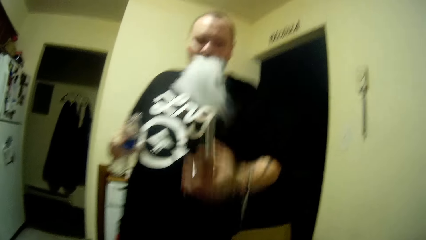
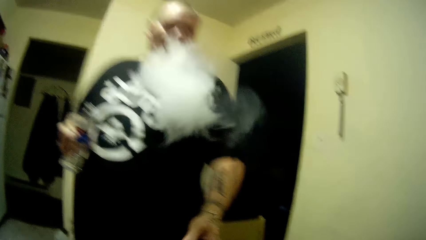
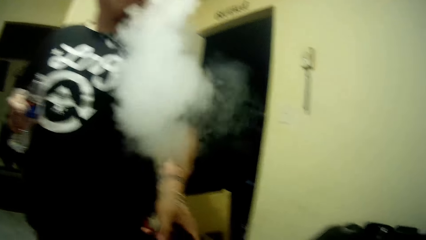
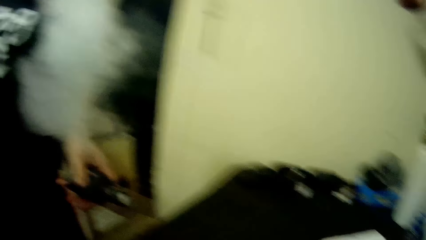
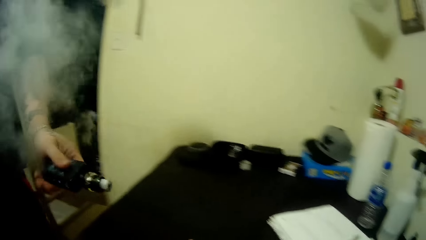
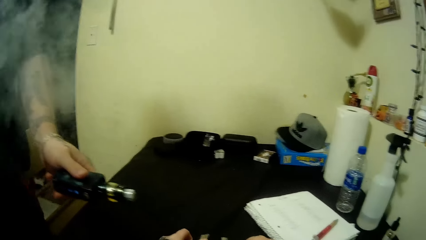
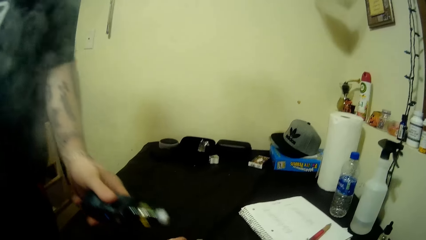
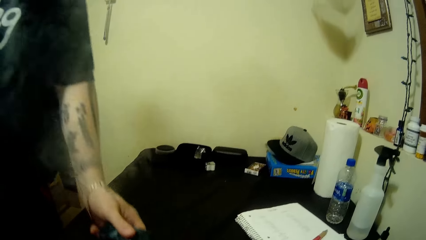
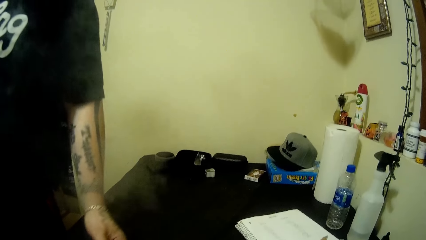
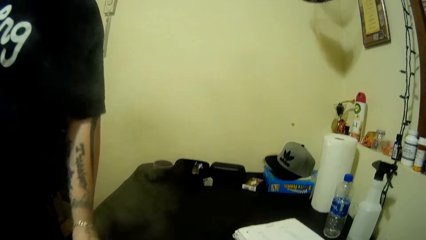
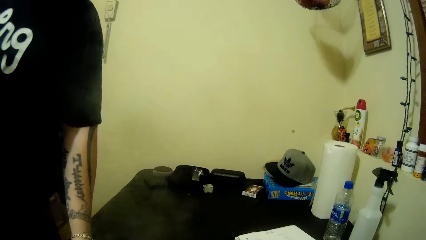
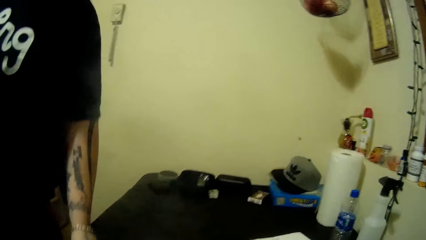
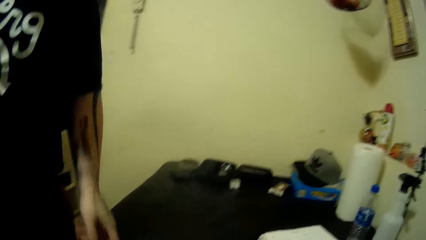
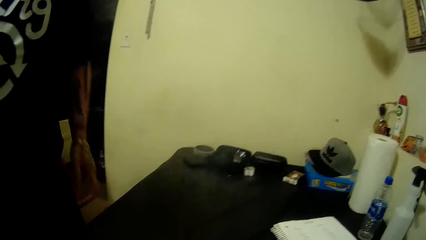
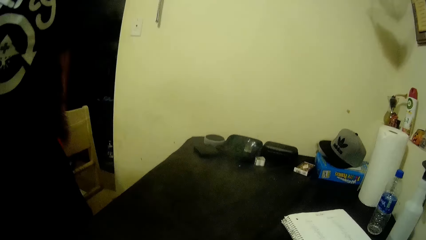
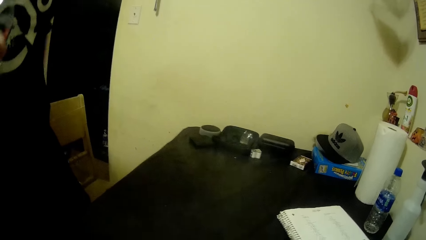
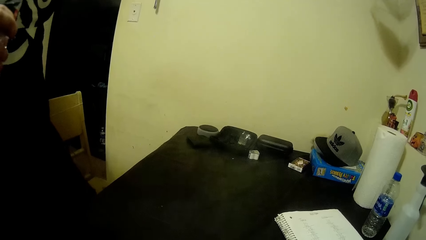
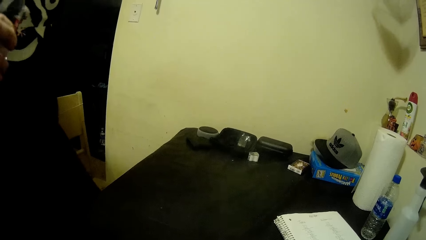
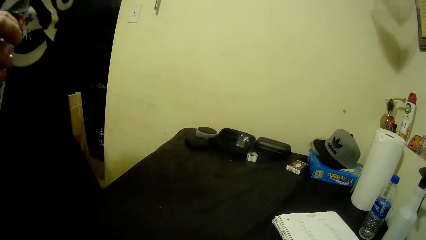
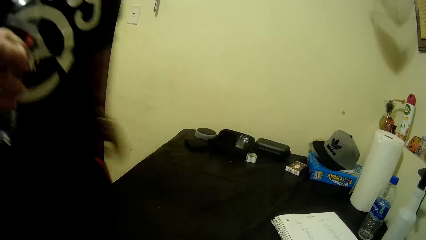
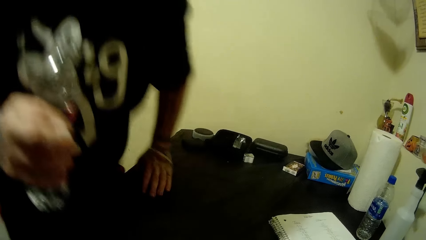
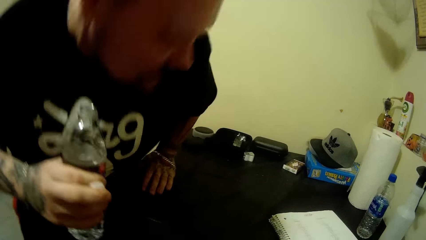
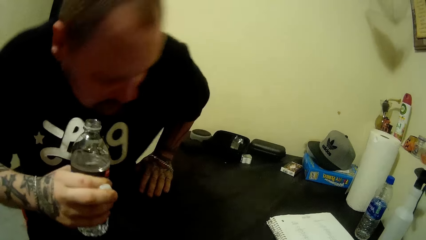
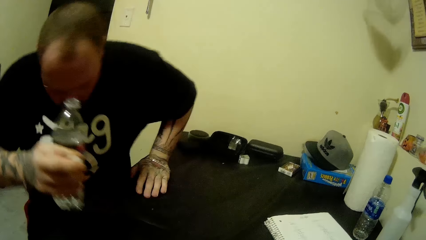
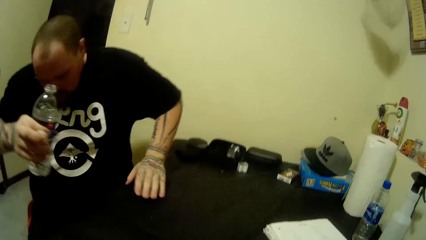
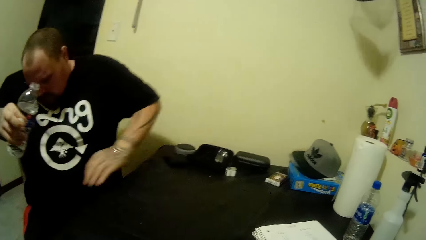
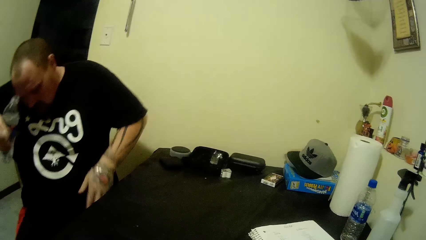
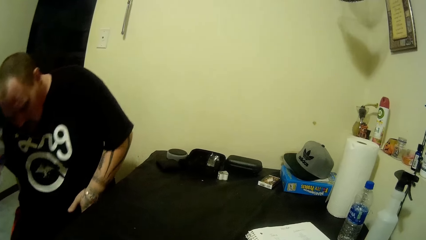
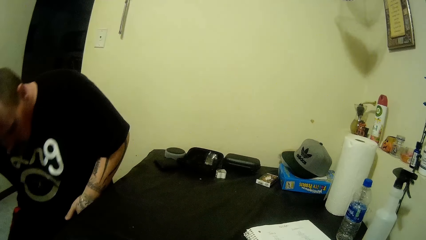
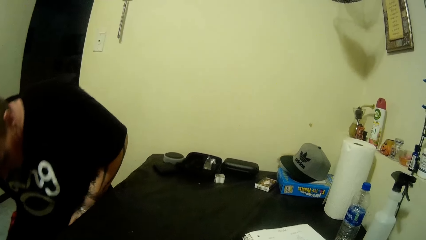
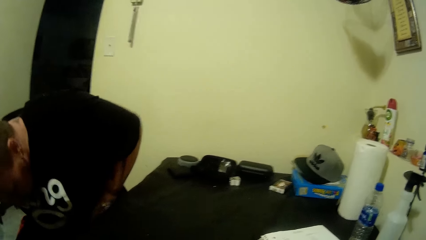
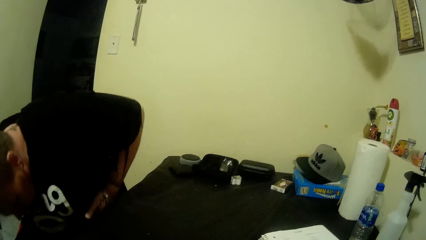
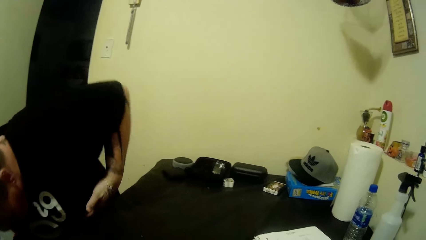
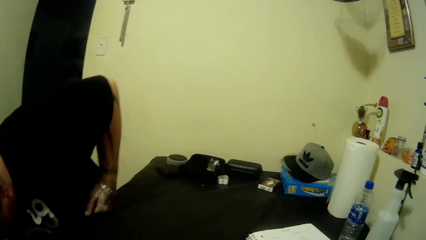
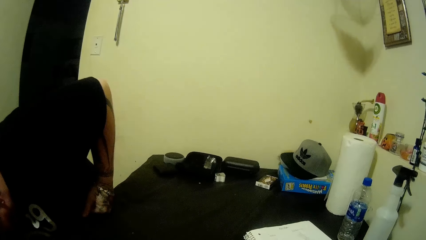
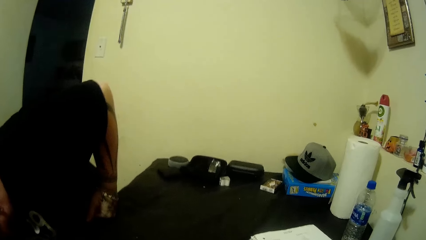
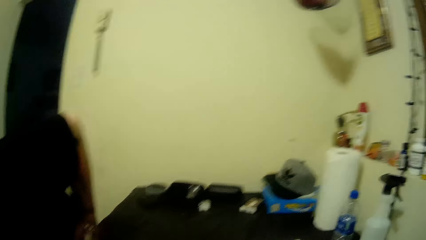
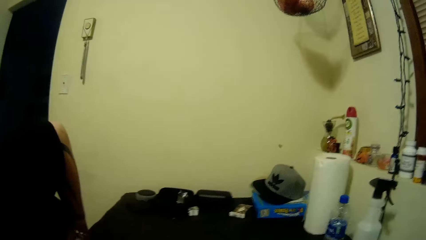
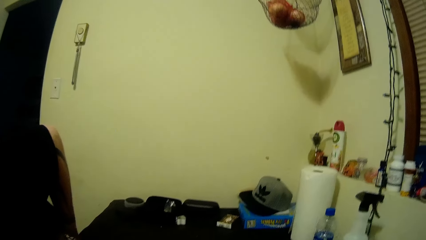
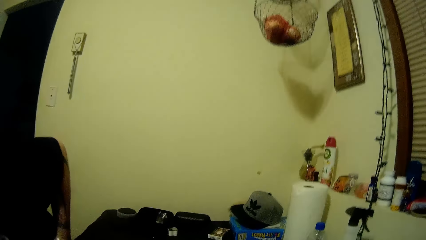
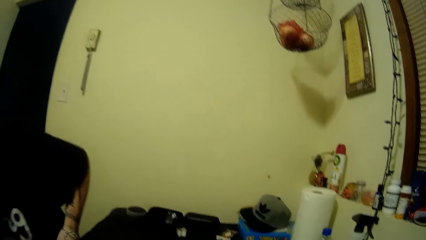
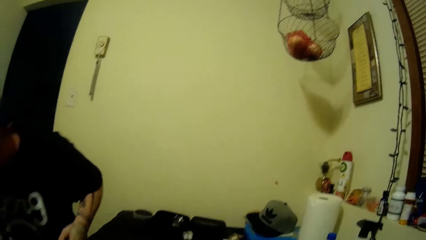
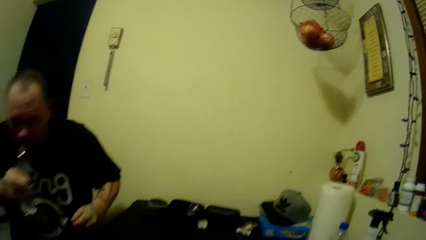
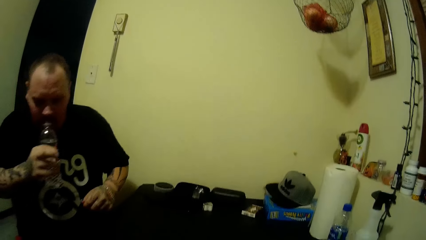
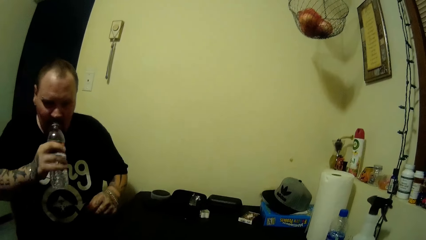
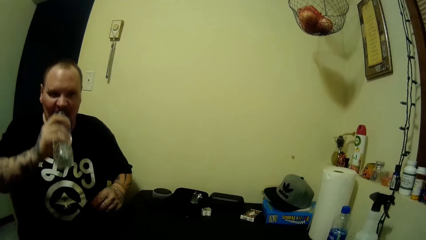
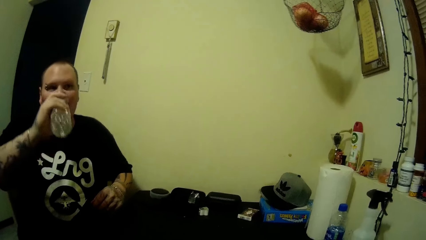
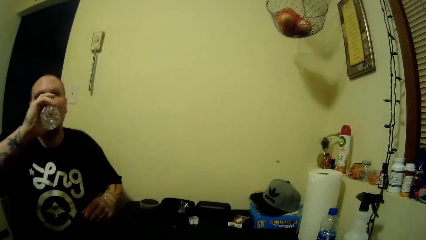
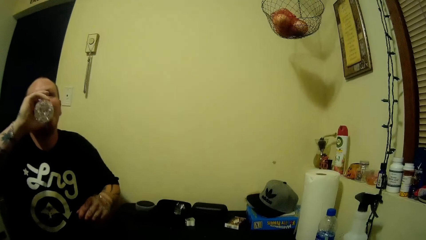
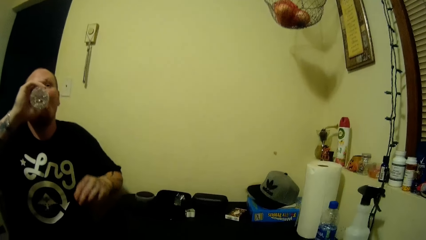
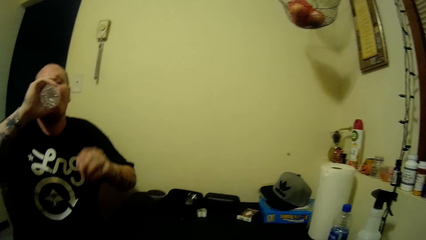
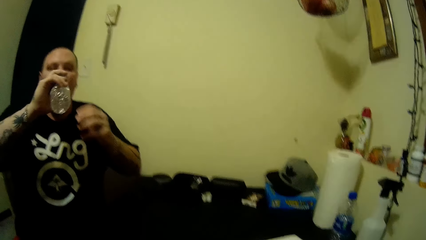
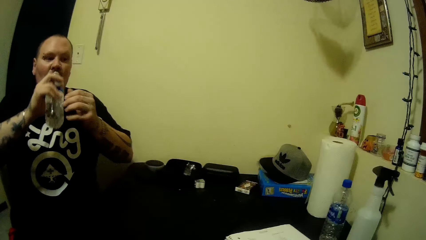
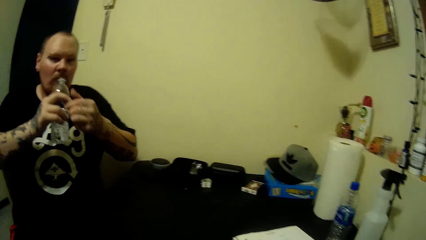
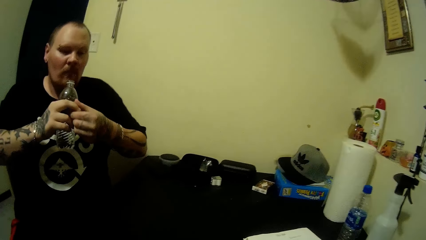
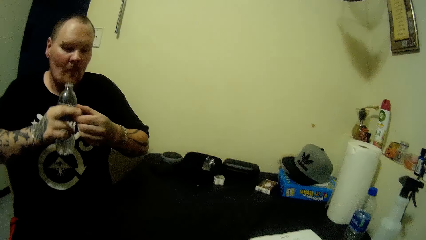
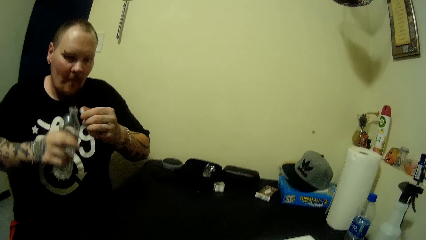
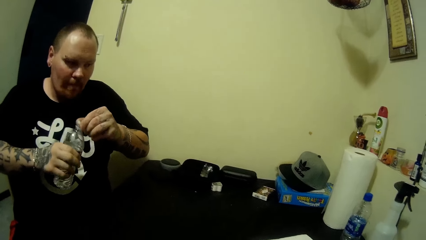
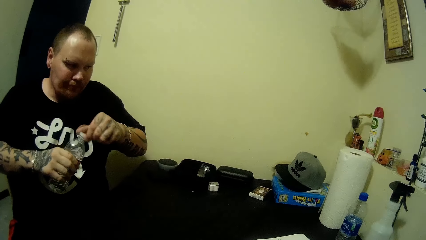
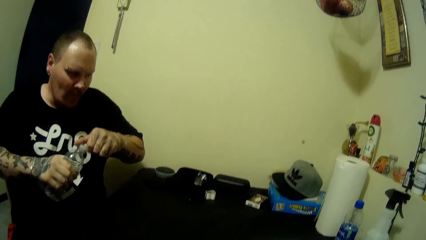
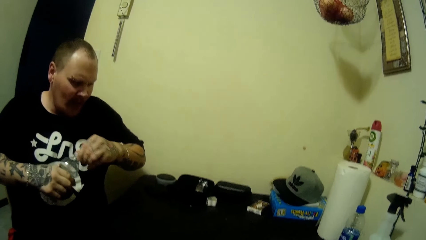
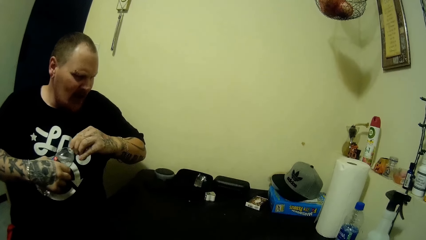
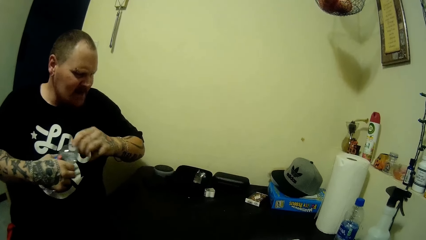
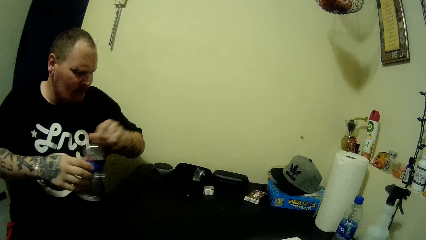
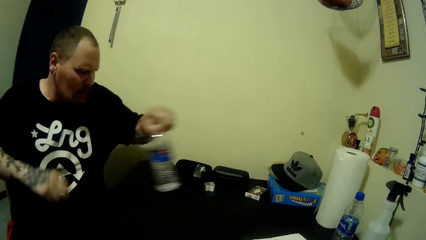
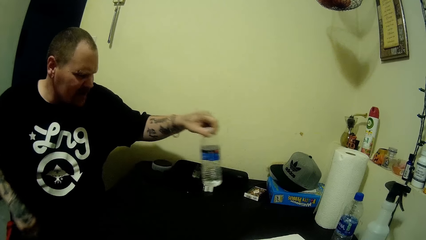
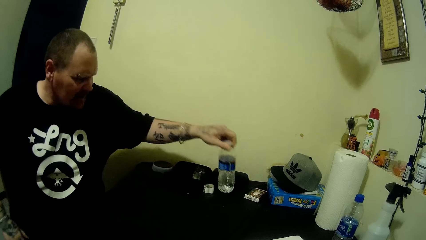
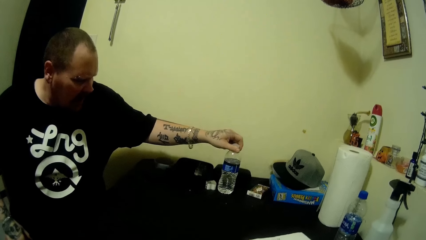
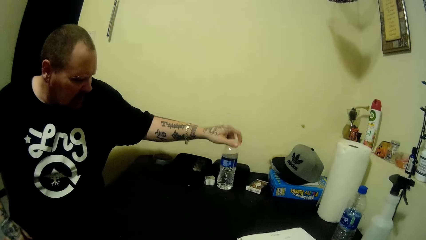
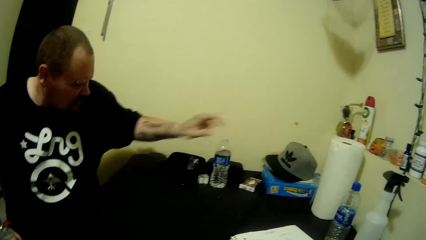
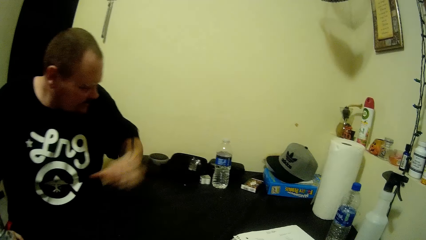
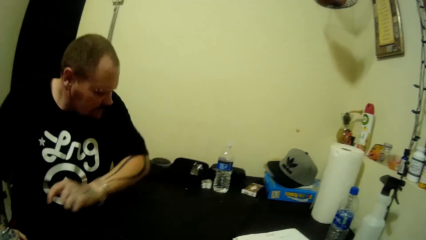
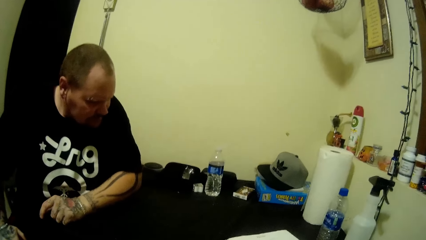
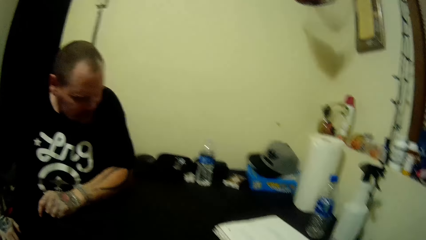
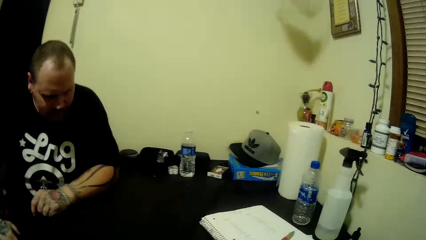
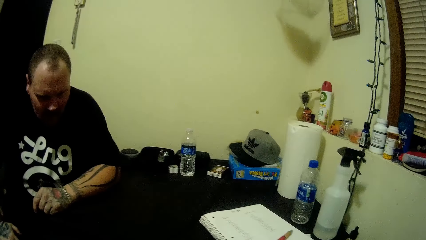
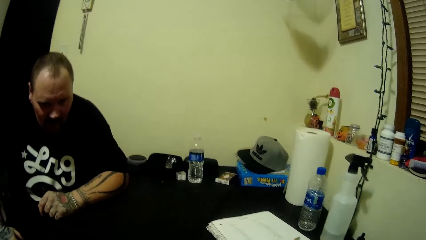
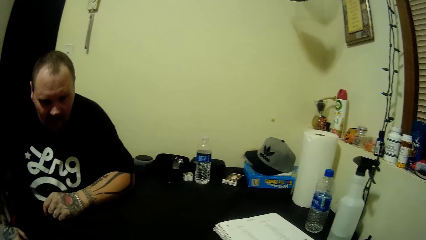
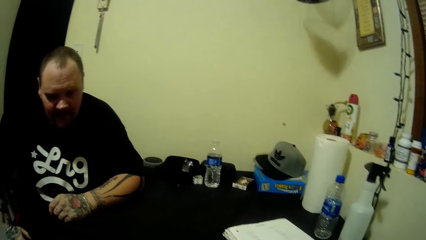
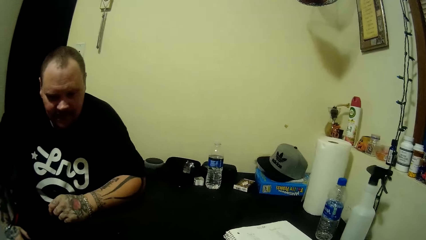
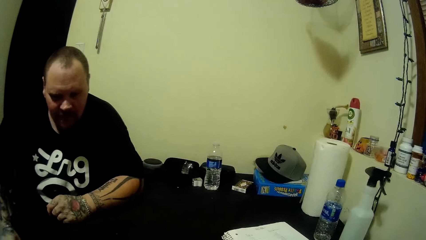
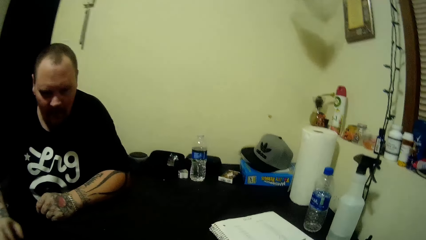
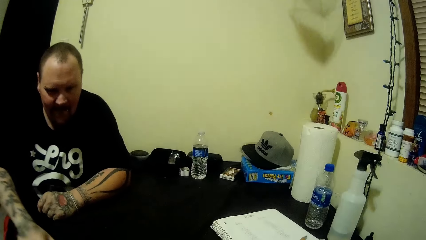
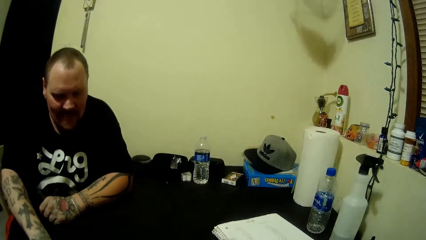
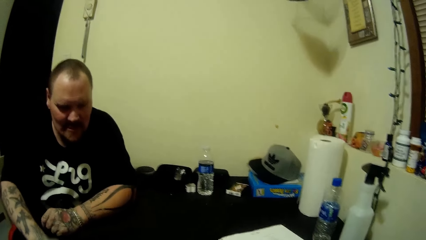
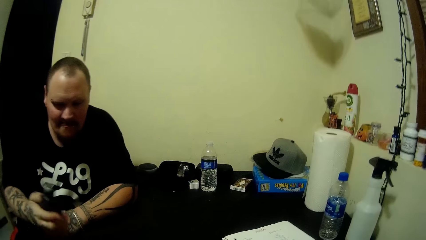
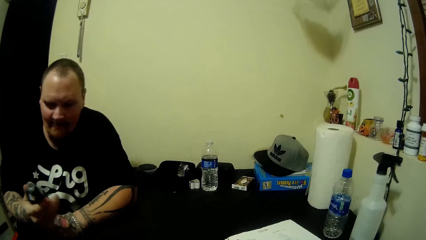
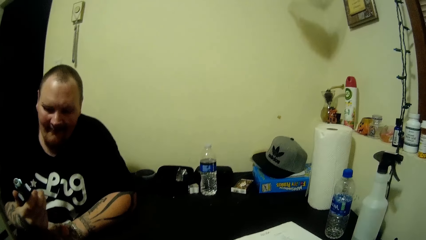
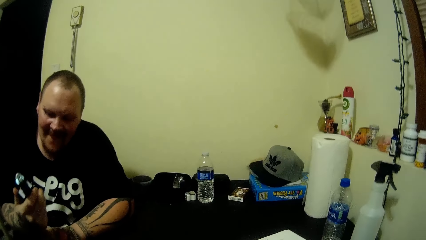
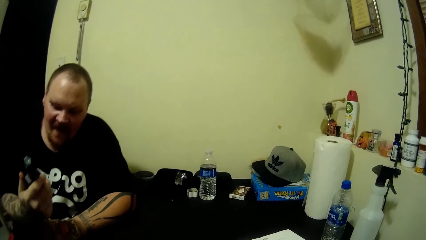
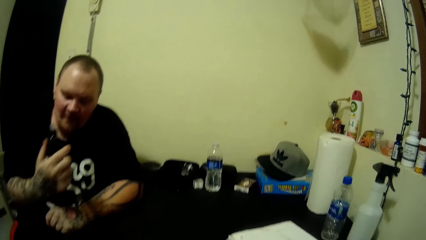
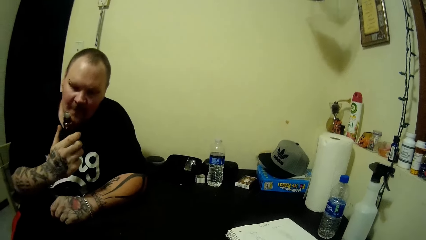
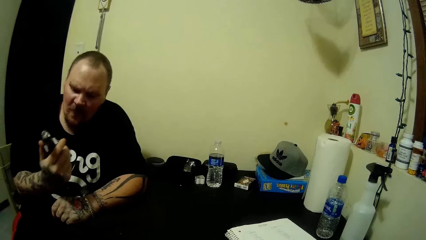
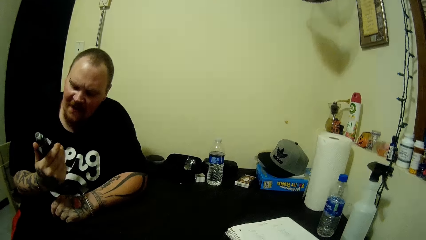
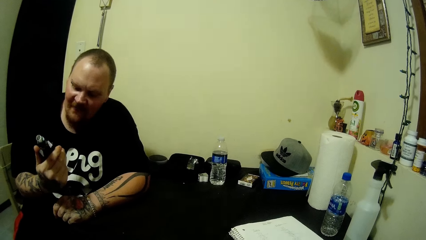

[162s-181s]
A man smokes tobacco. The man drops the tobacco on the table with his right hand. The man sits on the chair. The man drinks water from the container of water in his right hand. The man covers the container of water with the lid in his left hand. The man drops the container of water on the table with his left hand. The man picks up the tobacco from the table with his right hand. The camera wearer talks to the man.
